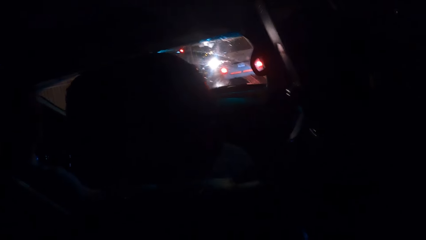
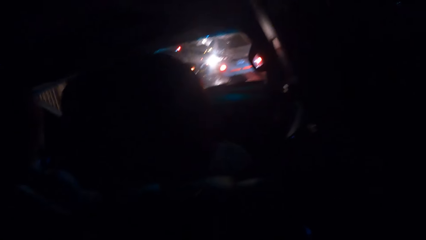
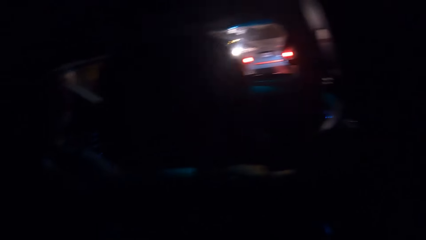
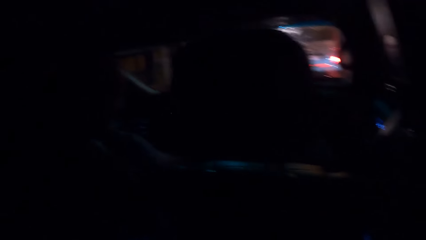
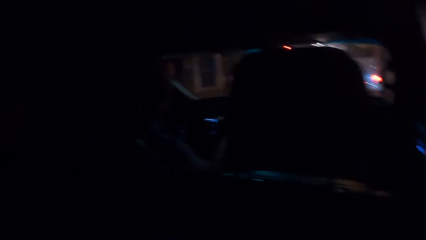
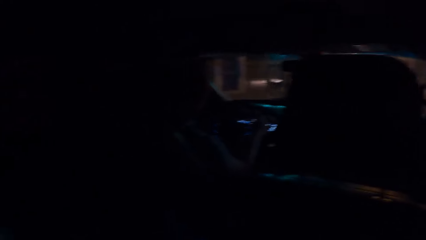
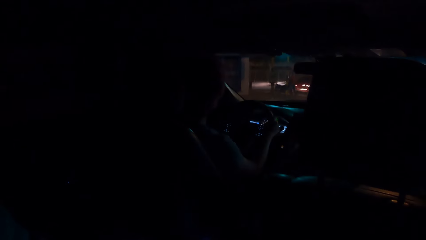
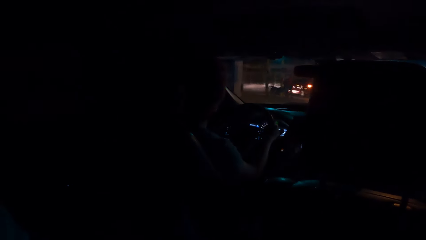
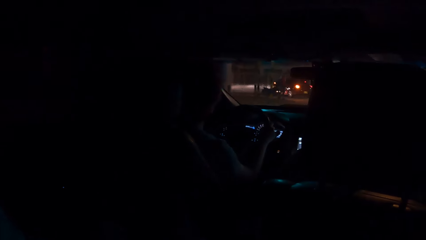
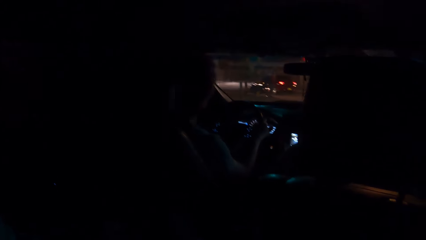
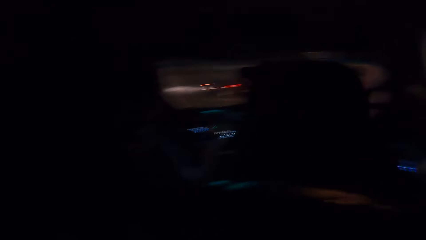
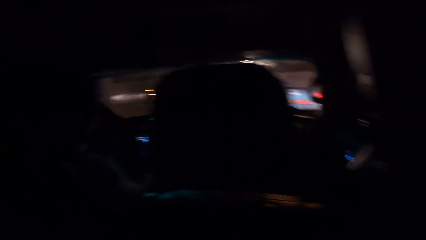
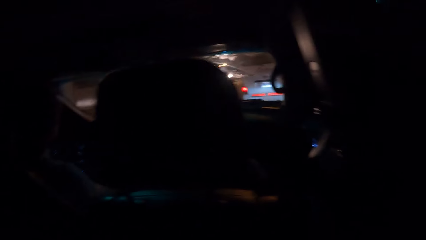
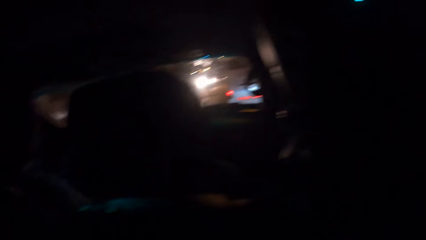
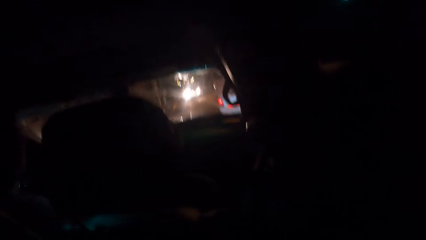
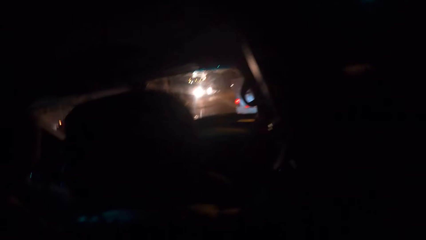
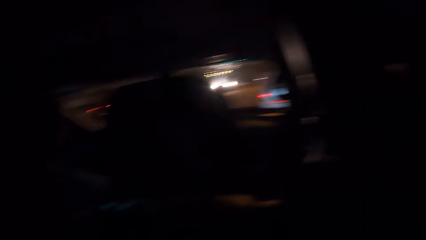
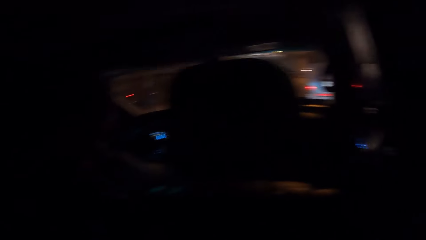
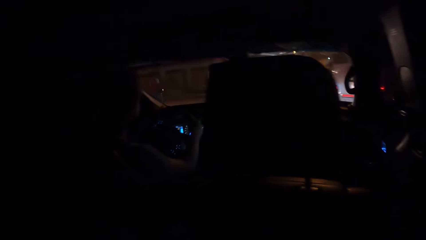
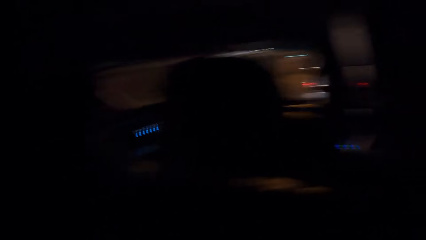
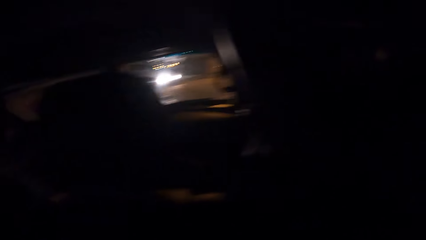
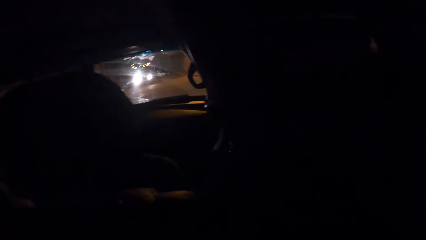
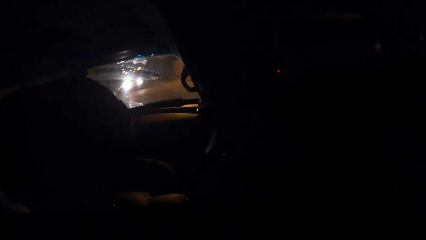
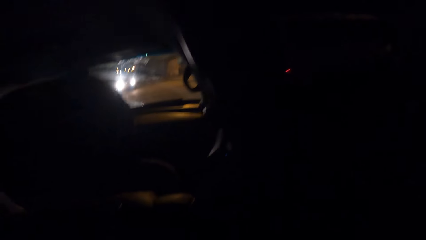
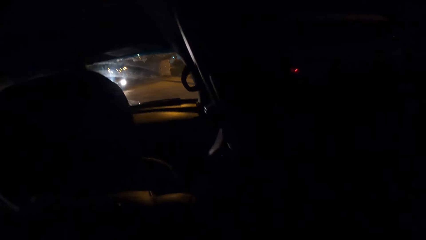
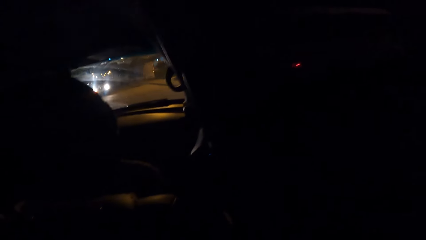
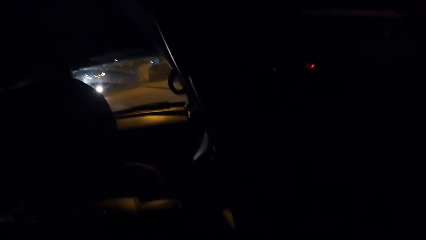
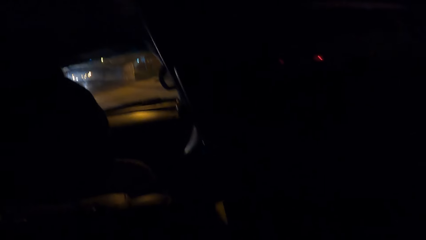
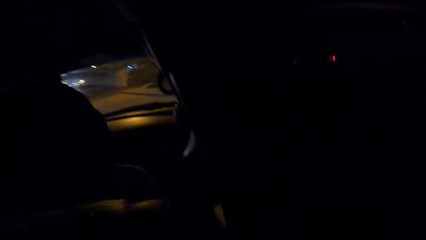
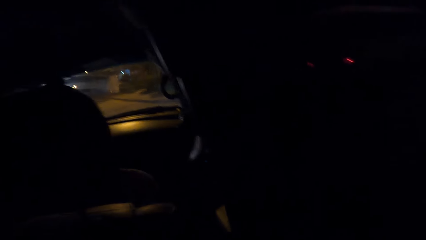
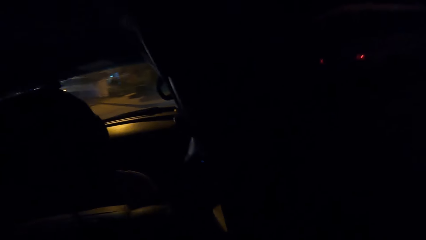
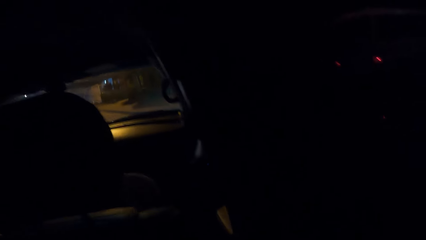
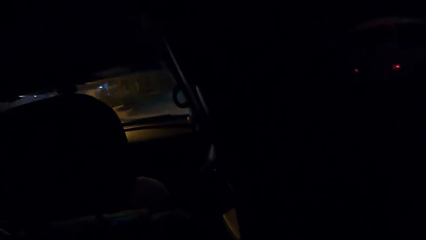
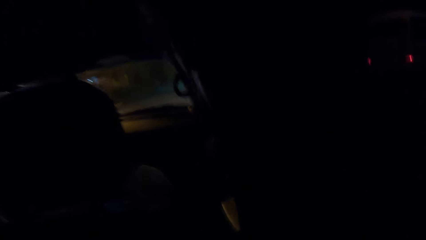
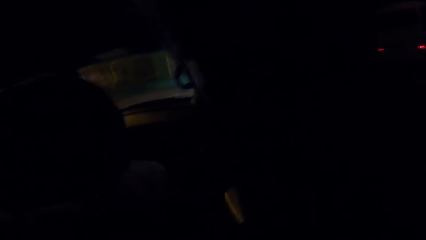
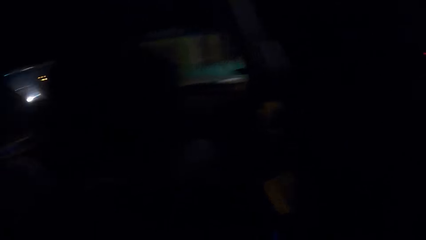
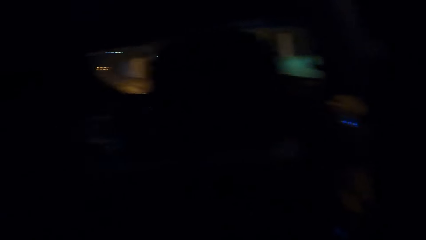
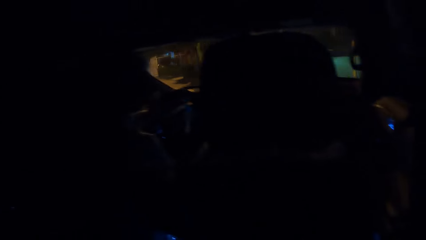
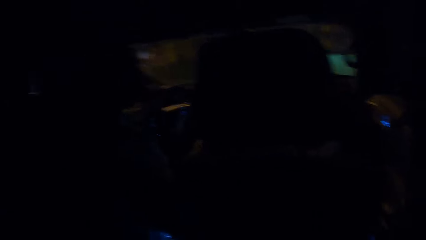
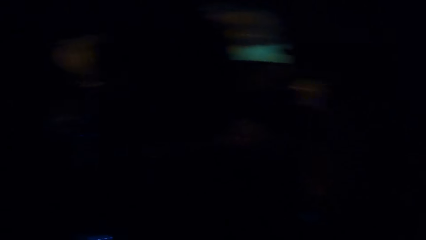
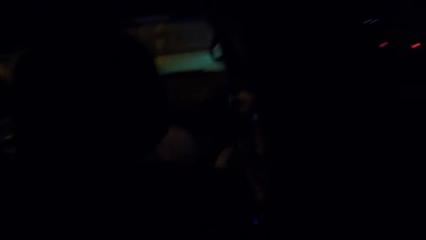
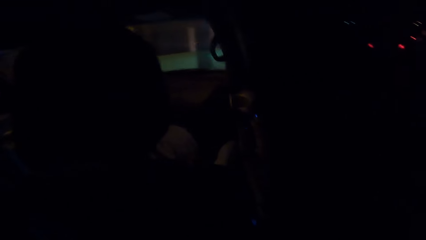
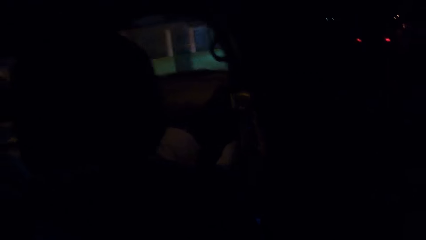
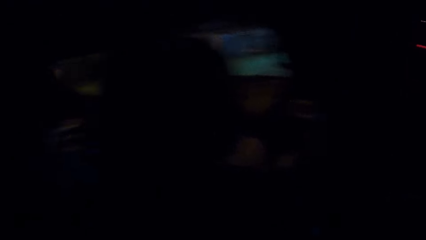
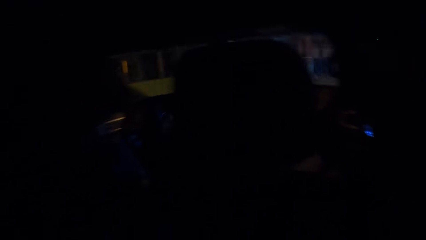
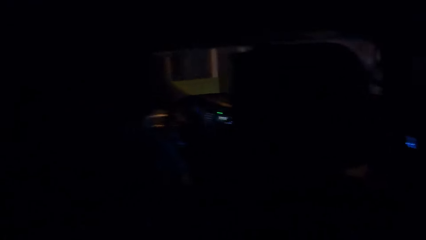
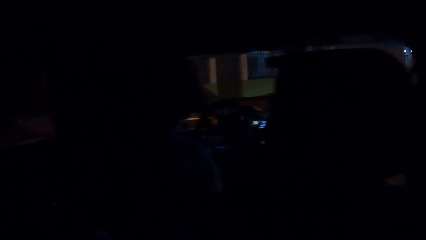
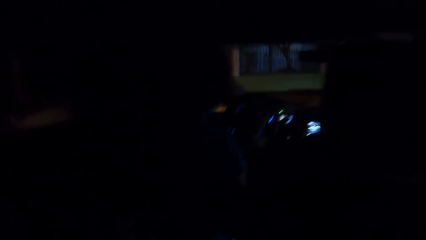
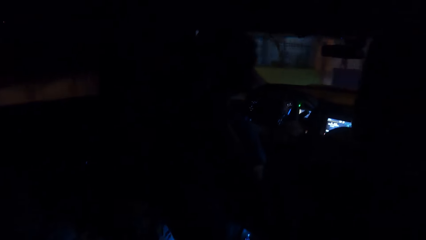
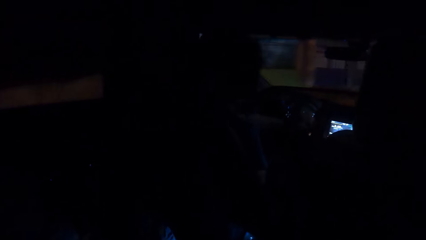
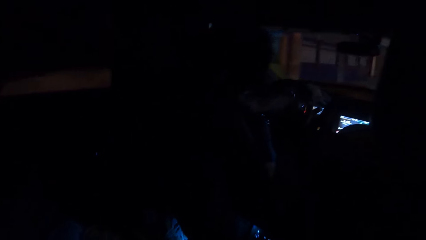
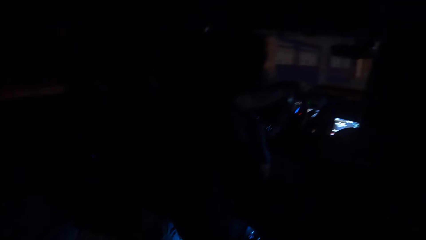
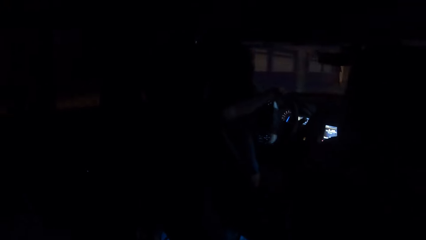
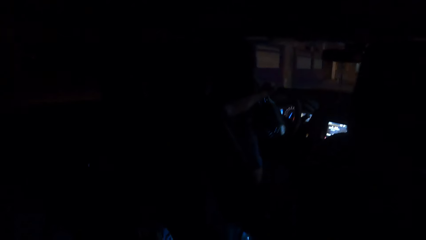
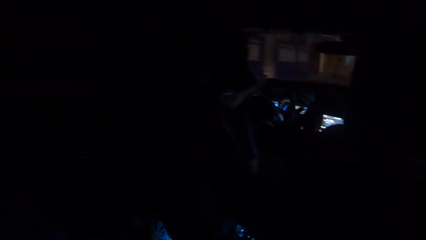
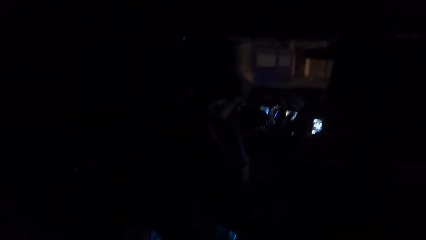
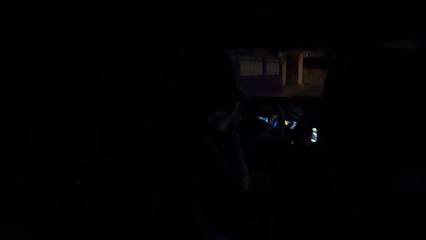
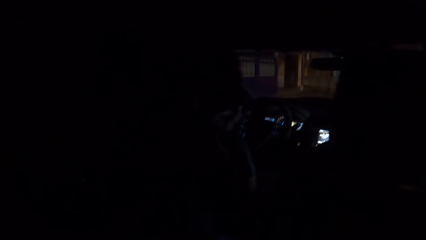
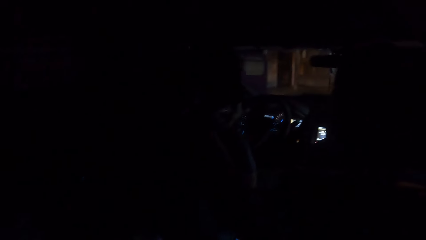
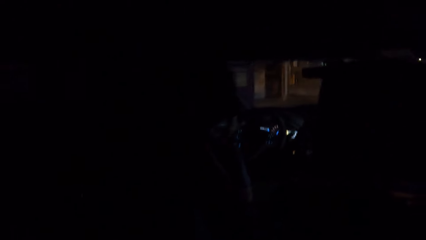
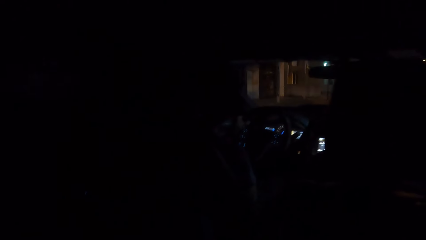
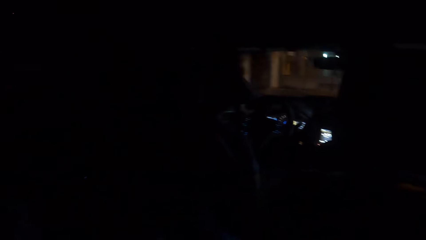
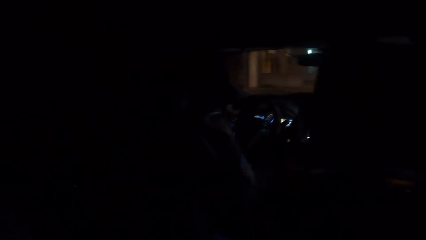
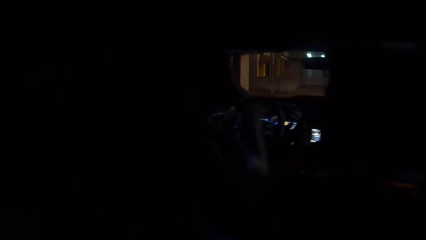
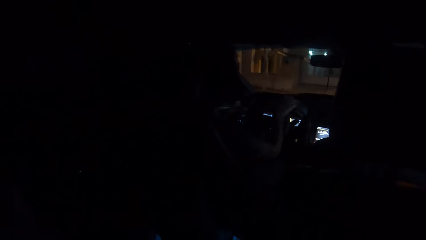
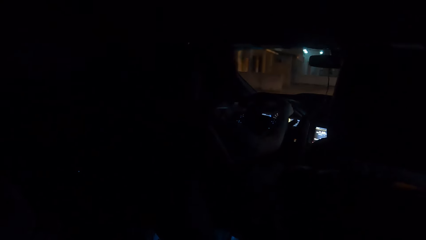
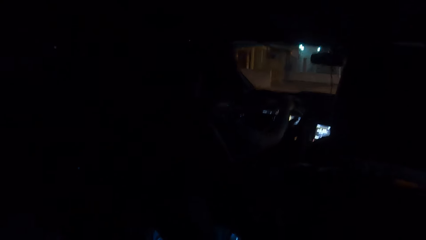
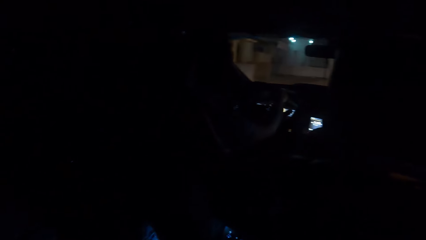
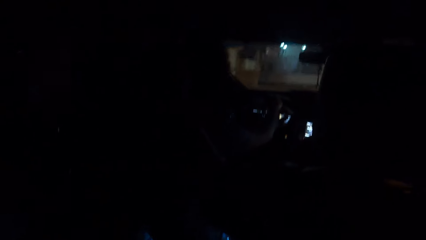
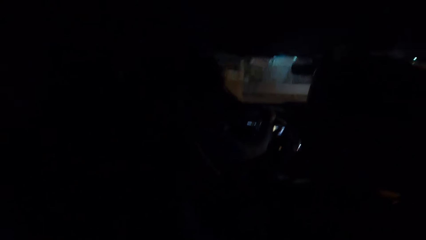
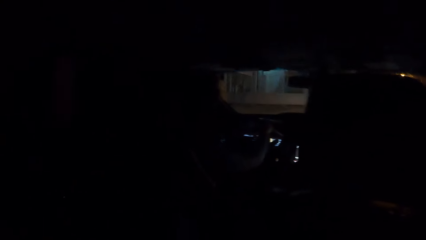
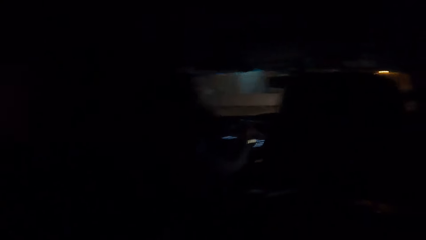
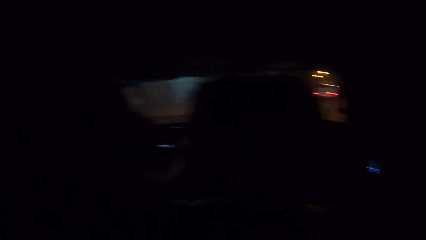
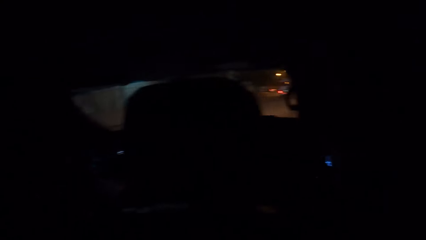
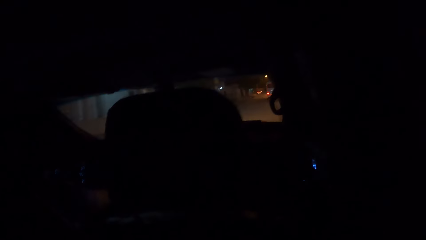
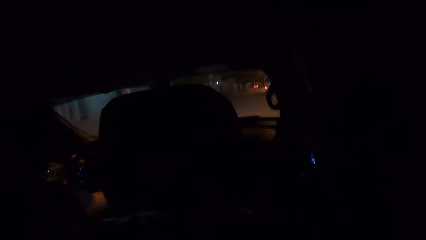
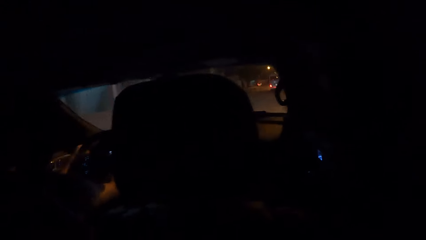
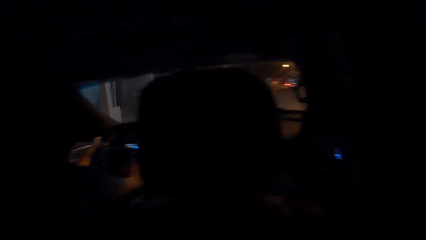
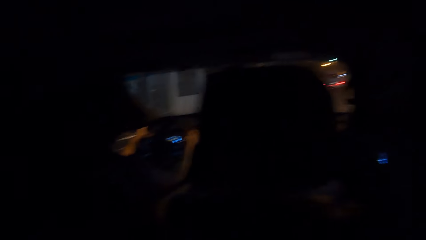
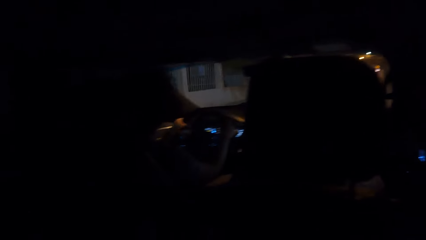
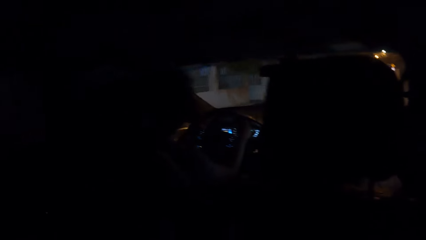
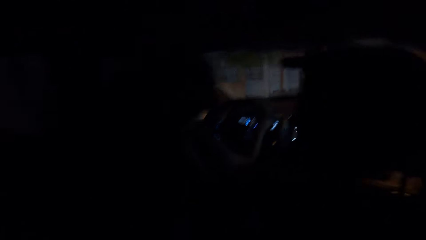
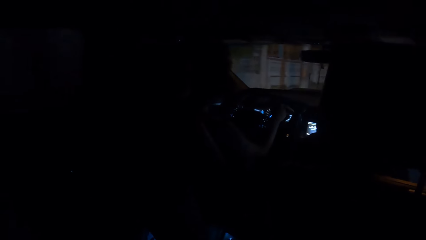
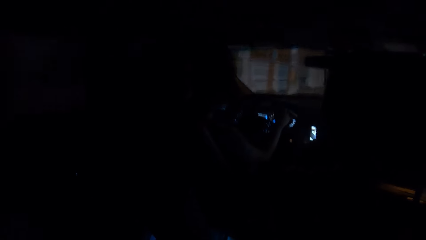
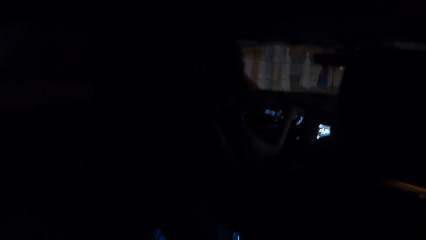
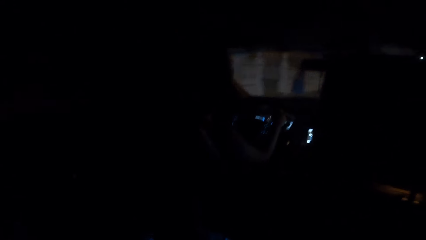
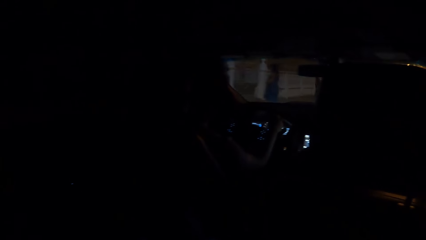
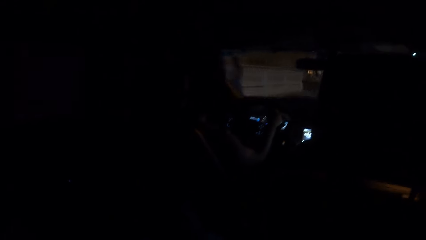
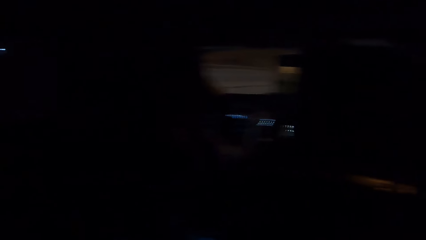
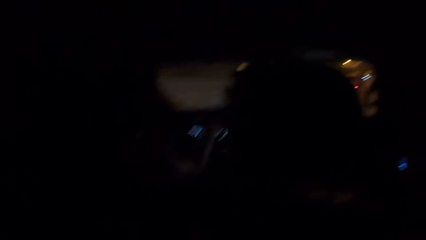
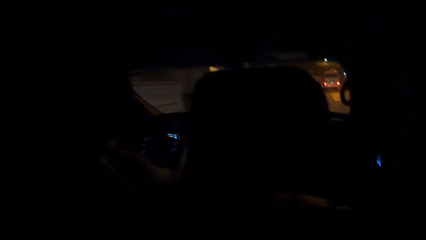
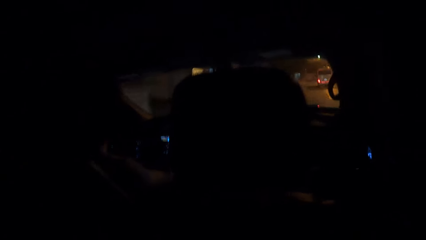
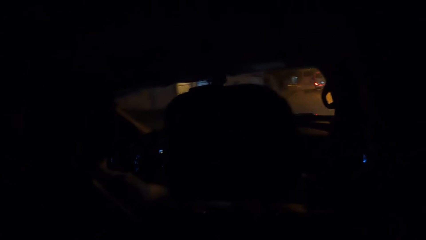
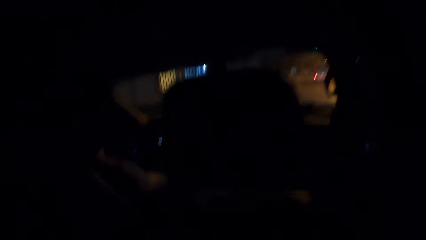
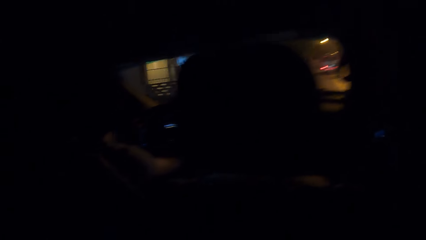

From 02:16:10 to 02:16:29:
The camera wearer looks around the road. A man drives a car on the road. The man turns left on the road. The man holds the steering wheel with both hands. The camera wearer looks at the driver.
